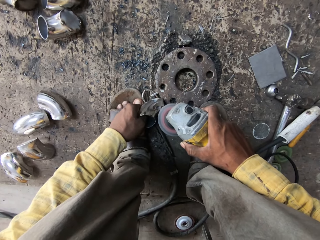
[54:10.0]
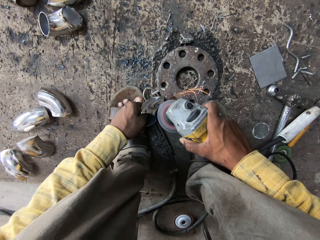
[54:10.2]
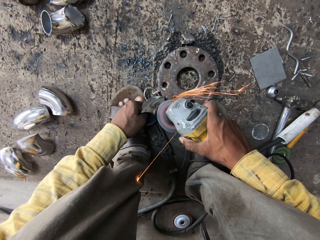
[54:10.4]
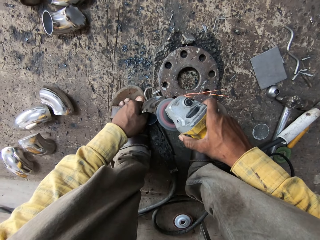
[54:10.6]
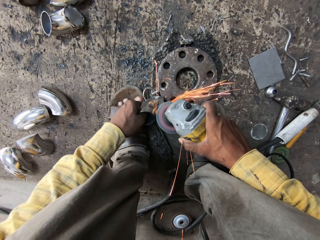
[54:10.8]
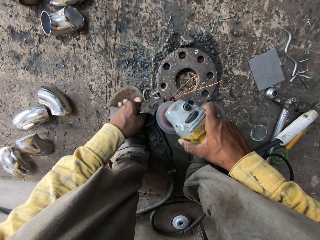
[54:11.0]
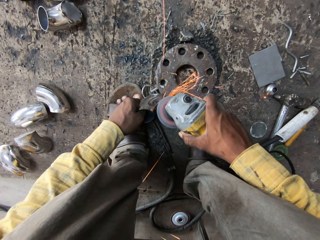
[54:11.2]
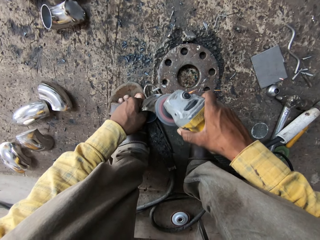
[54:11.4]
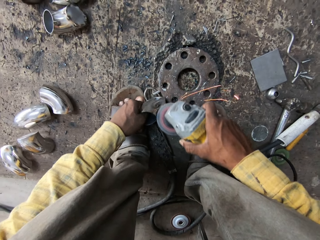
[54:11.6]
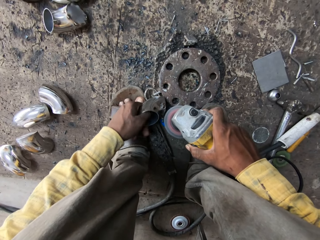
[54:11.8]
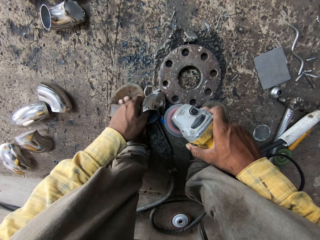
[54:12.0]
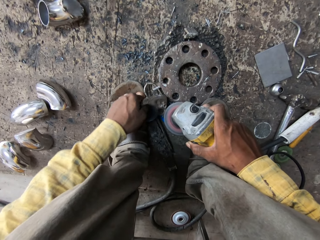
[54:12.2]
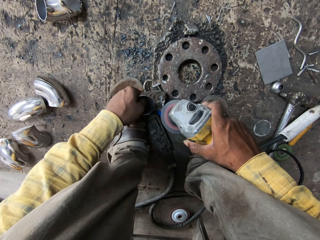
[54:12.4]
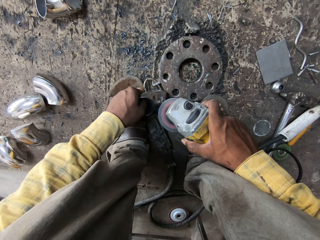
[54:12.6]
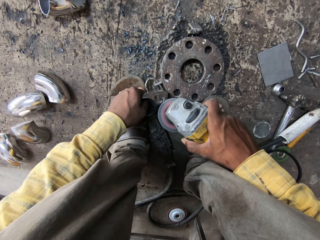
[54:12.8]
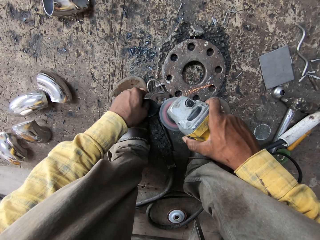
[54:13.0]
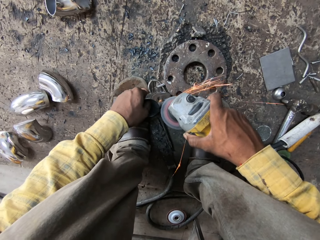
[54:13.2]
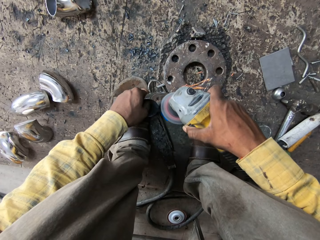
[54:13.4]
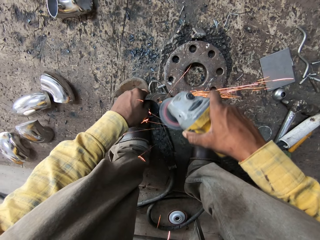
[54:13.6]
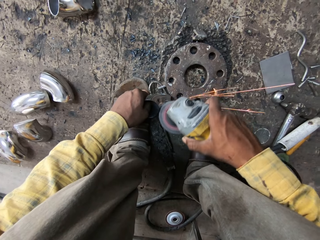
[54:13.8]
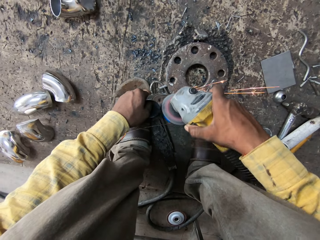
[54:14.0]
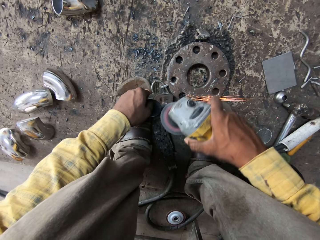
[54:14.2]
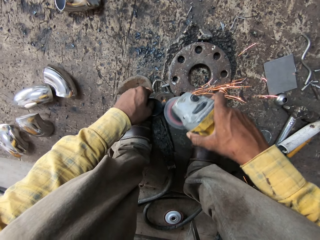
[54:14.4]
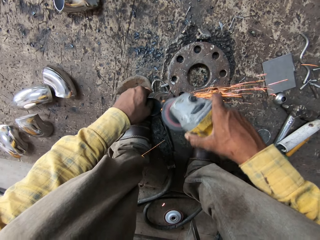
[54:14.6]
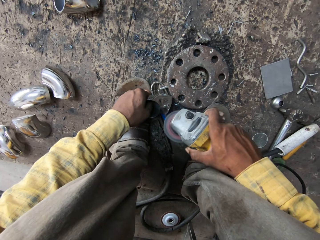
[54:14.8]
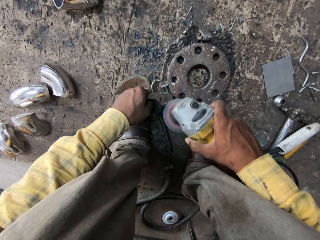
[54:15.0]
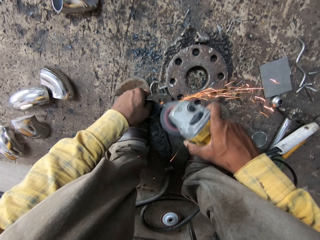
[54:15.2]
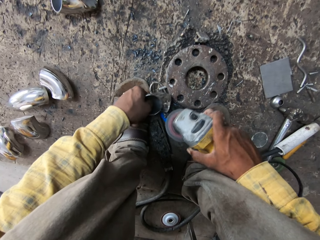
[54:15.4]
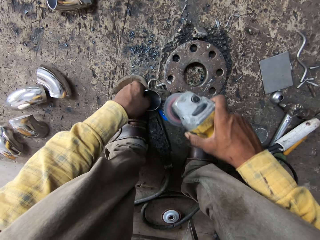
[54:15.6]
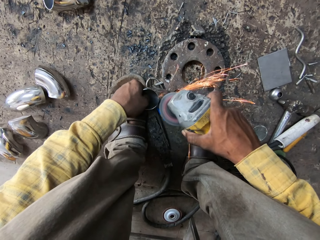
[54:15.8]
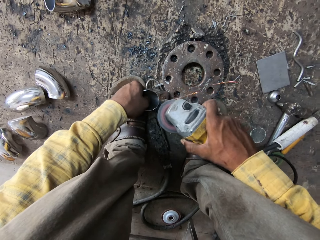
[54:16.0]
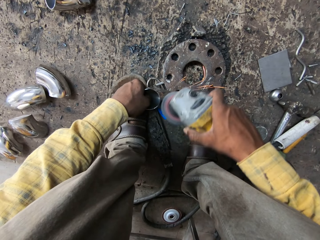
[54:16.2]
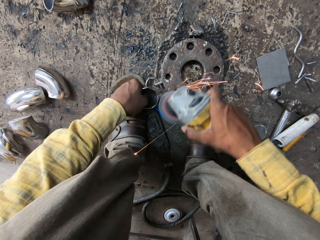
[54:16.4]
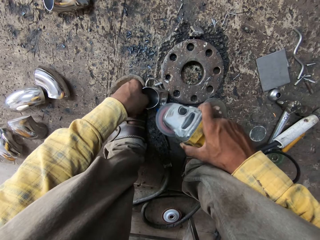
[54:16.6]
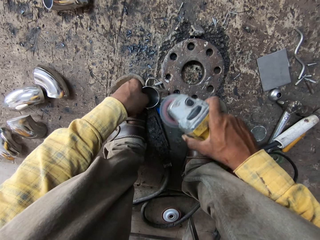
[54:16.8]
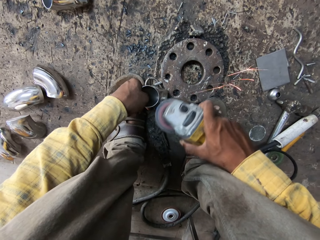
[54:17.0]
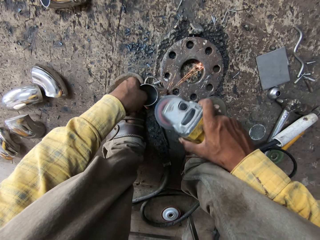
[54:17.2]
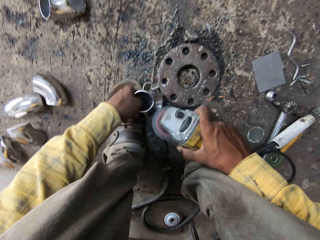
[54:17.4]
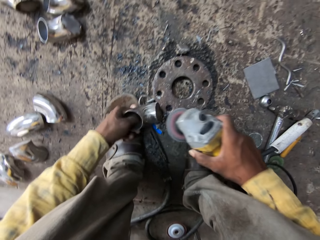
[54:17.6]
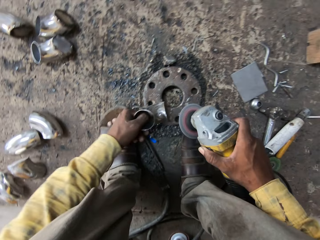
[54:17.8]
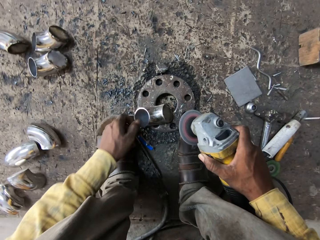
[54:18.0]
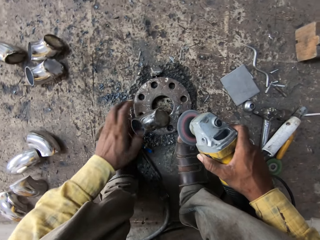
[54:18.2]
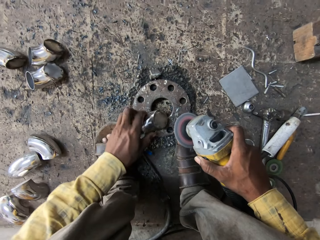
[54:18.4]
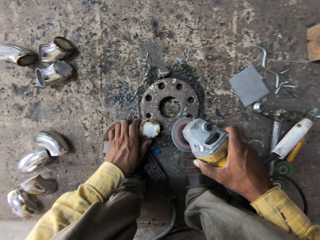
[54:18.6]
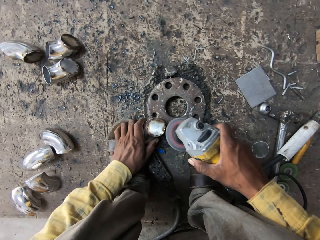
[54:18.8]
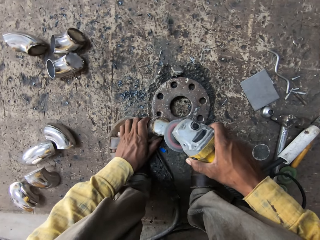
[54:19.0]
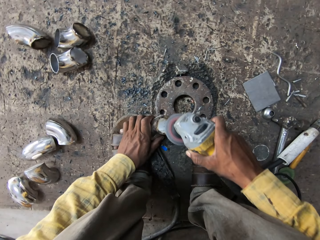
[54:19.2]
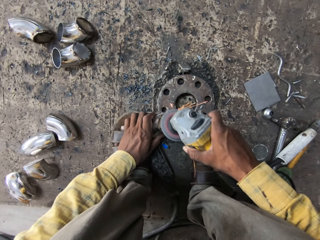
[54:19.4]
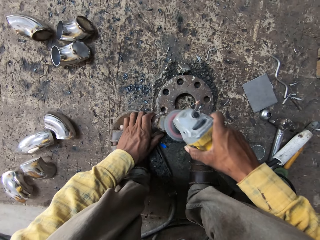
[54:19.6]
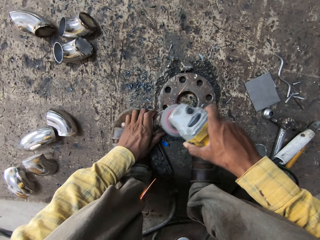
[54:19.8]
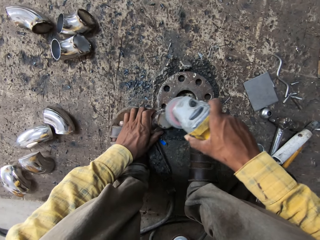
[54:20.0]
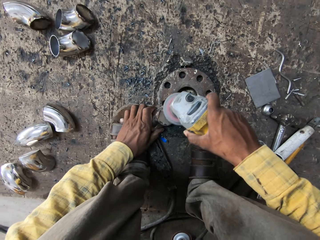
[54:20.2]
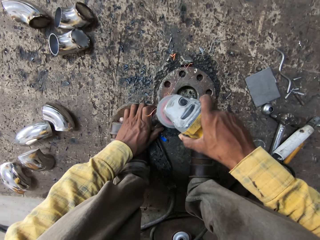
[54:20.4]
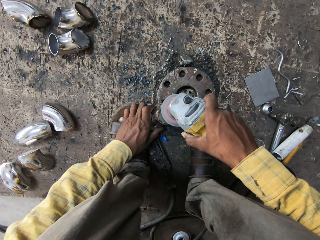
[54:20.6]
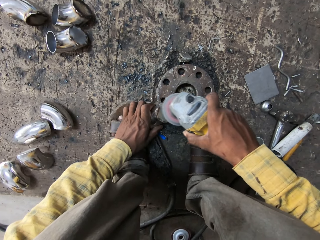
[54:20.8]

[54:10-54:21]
The camera wearer adjusts the stamped flange weld nut. They grind the stamped flange weld nut.

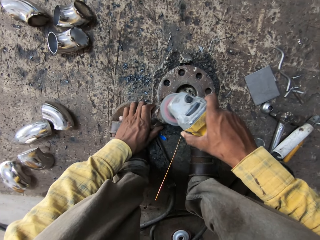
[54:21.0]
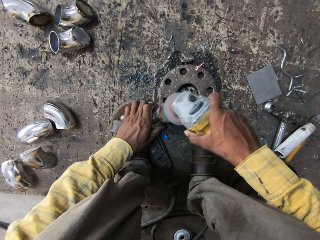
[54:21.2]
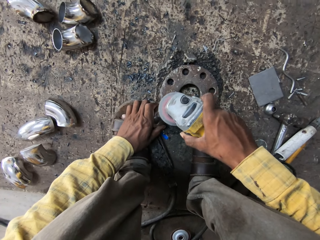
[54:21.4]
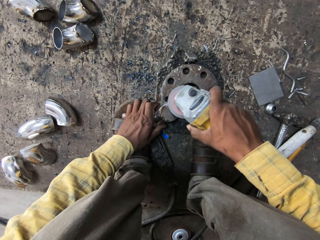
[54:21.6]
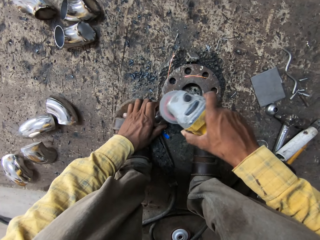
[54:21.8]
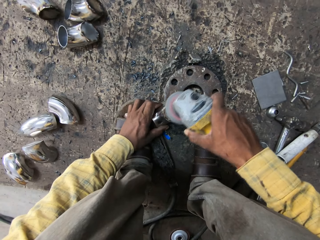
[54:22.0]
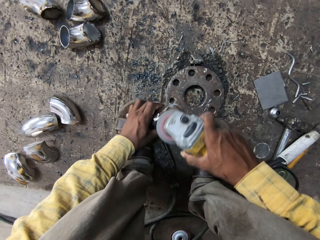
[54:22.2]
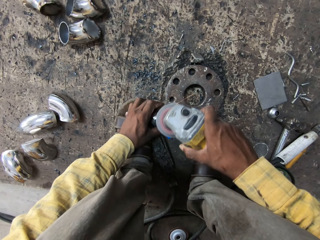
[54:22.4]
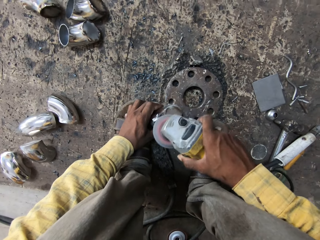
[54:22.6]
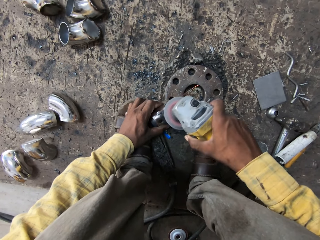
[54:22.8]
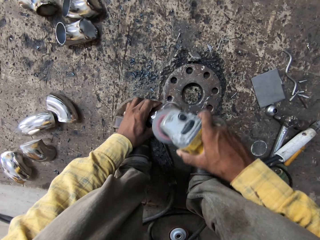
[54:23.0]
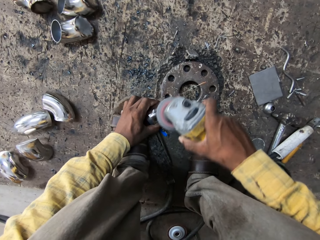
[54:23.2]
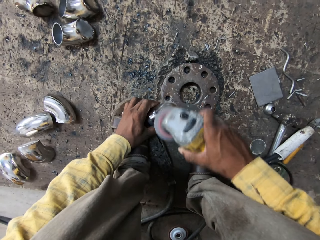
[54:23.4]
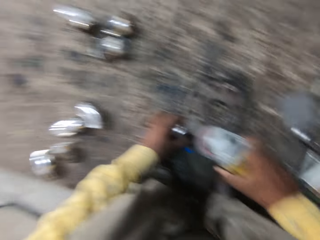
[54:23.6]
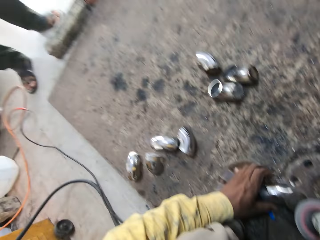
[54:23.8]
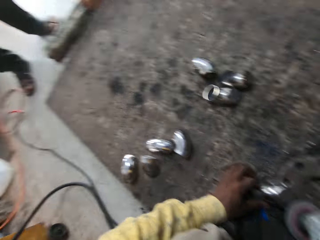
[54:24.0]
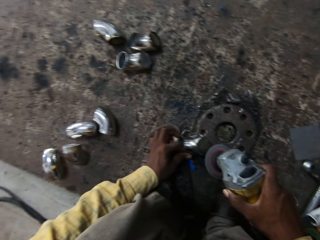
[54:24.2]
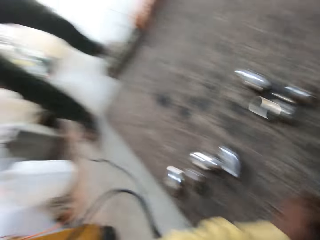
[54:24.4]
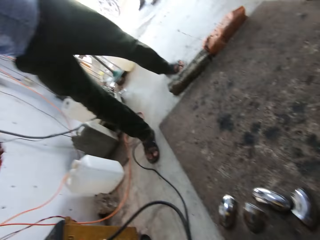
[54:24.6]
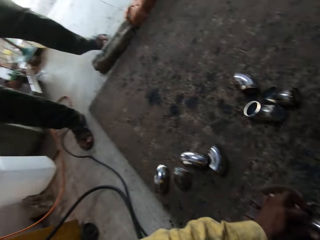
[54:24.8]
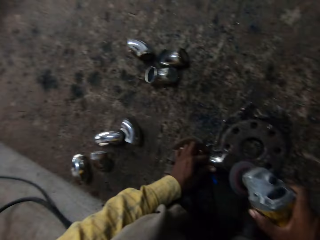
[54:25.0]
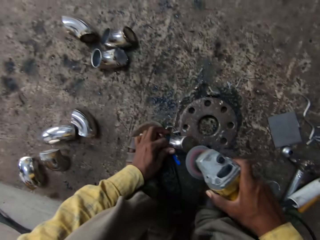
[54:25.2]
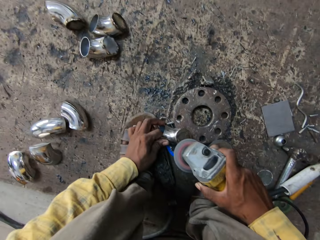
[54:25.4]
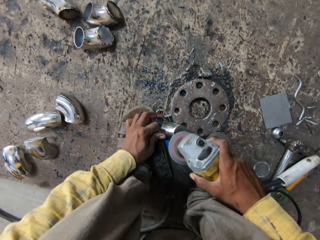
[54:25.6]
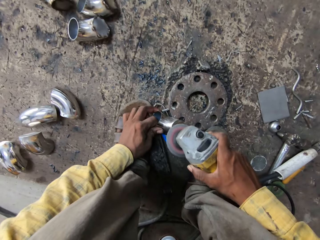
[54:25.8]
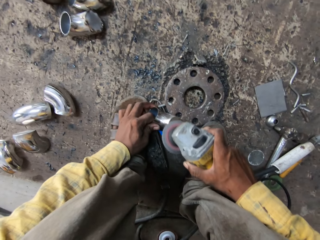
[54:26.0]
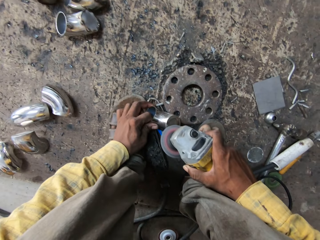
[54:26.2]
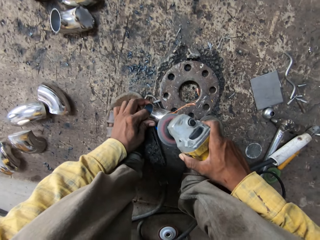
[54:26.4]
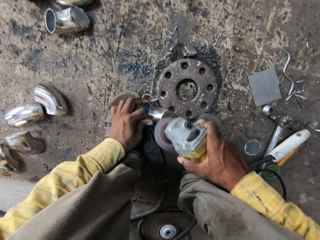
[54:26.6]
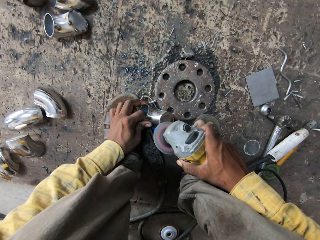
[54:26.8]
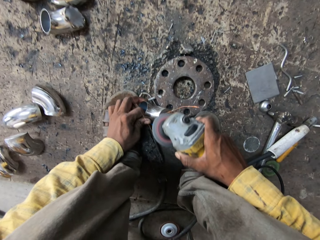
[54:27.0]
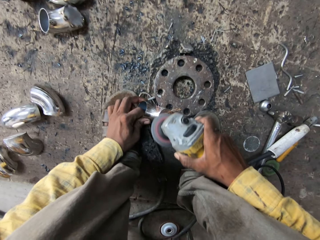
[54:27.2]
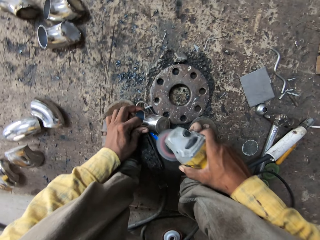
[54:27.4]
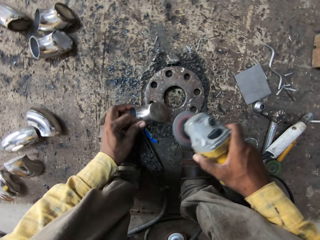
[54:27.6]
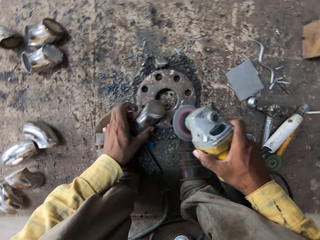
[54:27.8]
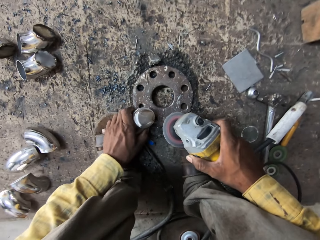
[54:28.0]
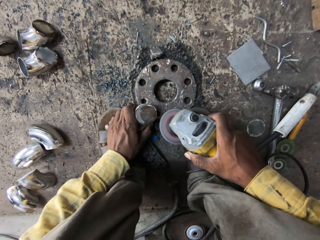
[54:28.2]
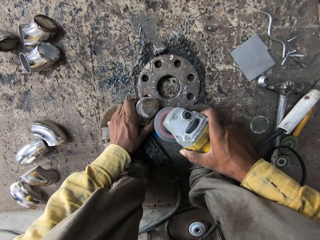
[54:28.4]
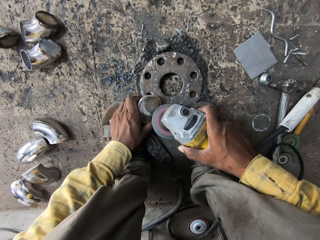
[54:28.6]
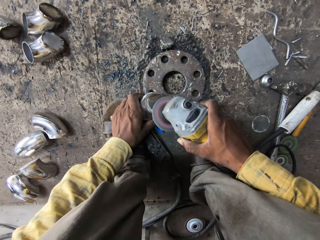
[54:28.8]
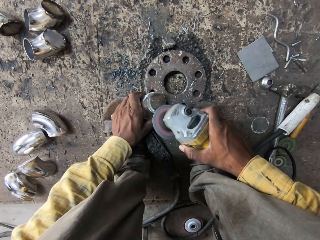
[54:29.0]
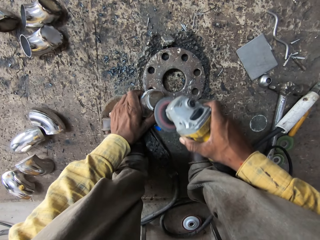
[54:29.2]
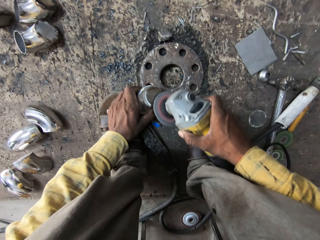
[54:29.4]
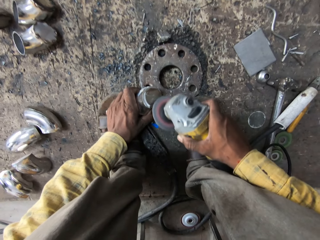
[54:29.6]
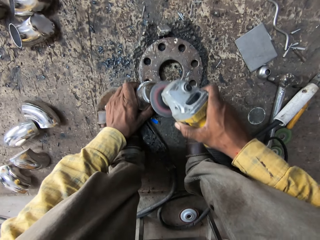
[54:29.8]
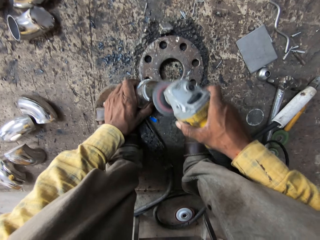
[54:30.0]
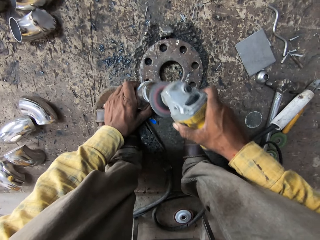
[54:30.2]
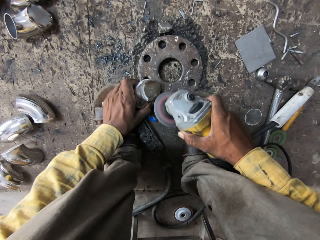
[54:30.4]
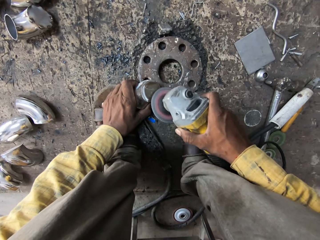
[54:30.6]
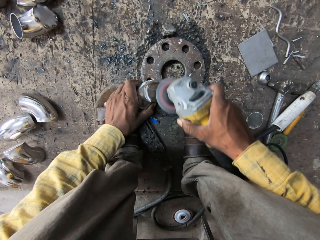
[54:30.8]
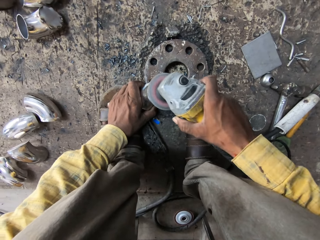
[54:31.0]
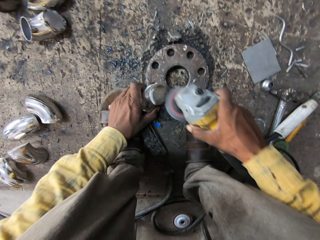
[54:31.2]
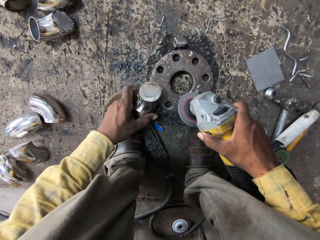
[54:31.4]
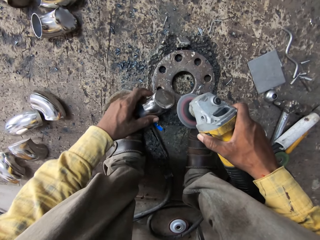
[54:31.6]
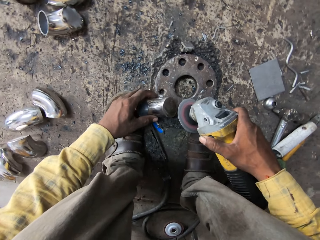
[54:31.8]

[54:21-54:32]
The camera wearer looks around the workshop. They grind a metal piece.
